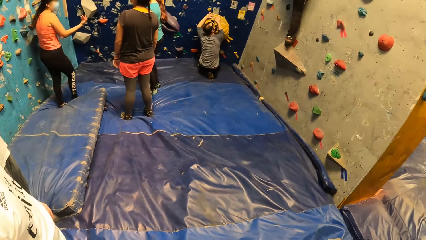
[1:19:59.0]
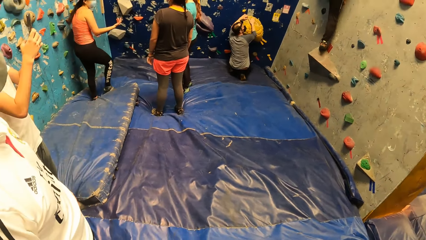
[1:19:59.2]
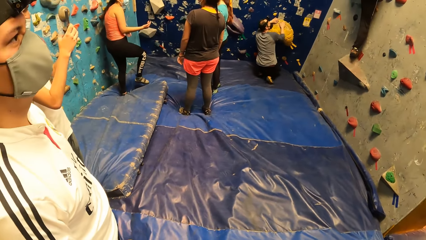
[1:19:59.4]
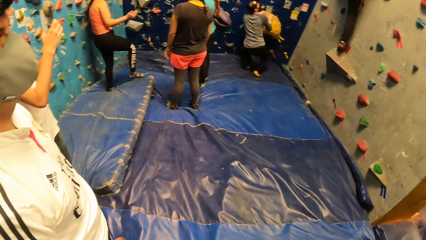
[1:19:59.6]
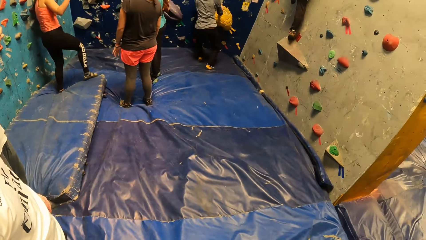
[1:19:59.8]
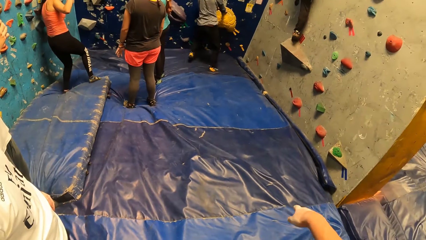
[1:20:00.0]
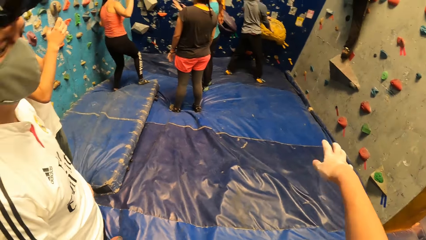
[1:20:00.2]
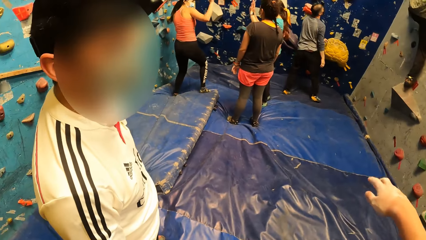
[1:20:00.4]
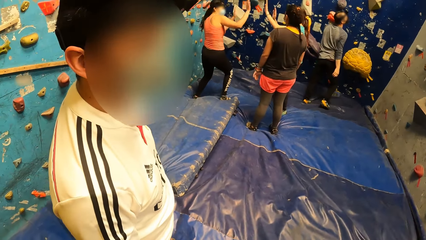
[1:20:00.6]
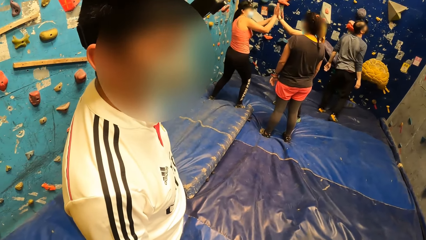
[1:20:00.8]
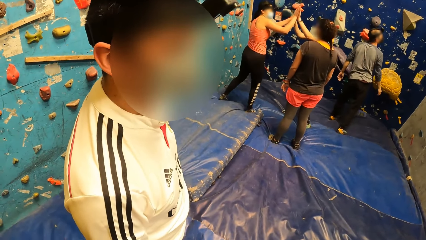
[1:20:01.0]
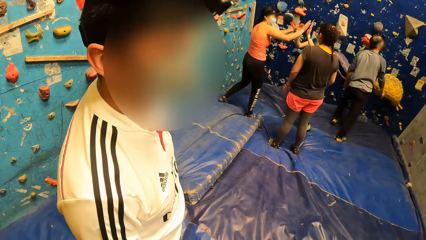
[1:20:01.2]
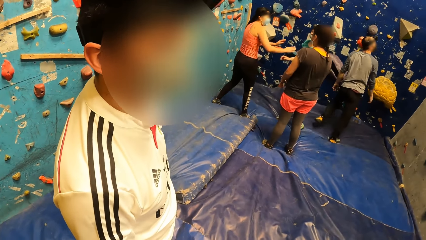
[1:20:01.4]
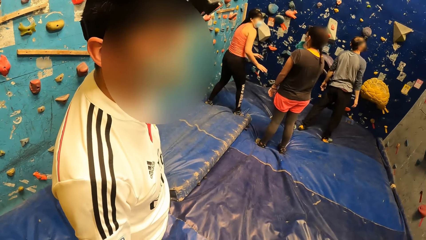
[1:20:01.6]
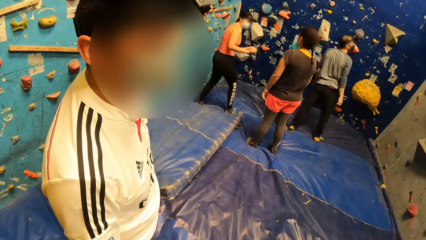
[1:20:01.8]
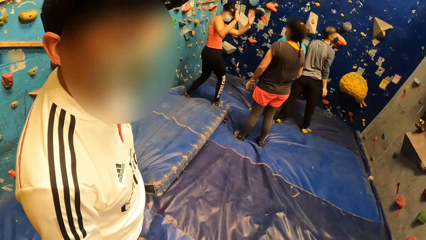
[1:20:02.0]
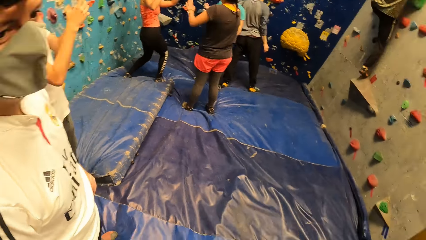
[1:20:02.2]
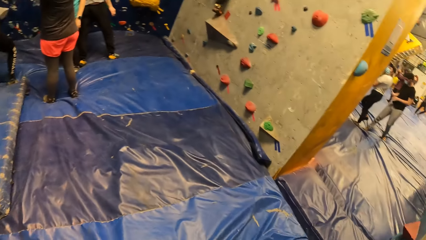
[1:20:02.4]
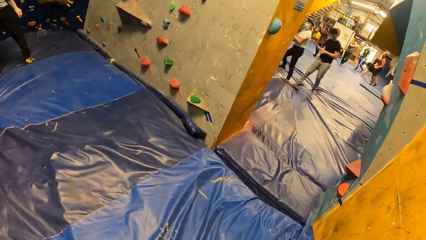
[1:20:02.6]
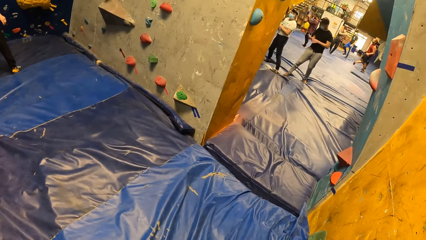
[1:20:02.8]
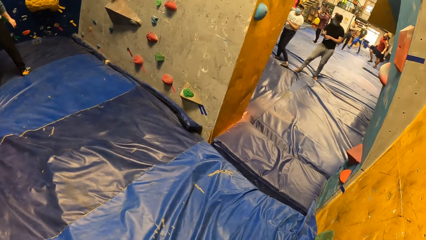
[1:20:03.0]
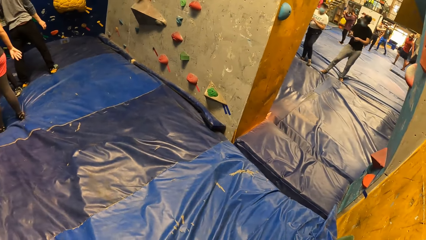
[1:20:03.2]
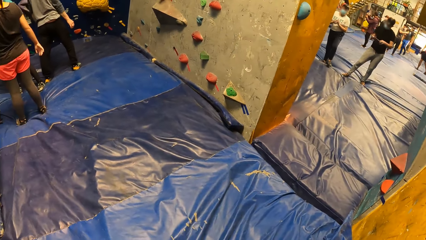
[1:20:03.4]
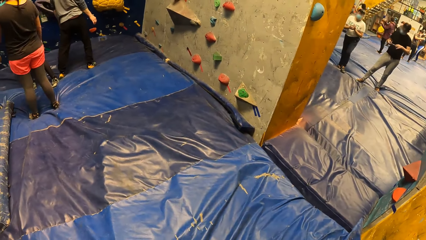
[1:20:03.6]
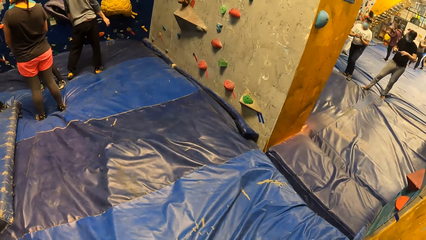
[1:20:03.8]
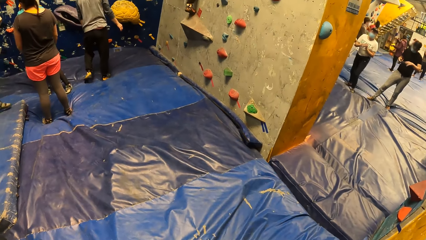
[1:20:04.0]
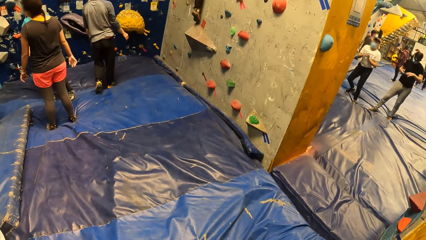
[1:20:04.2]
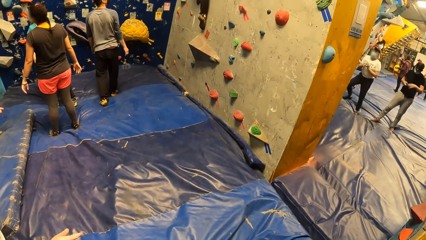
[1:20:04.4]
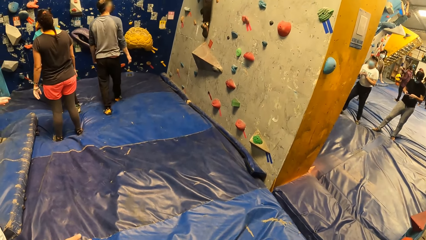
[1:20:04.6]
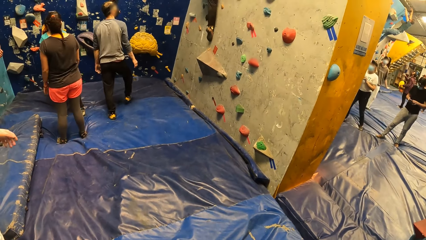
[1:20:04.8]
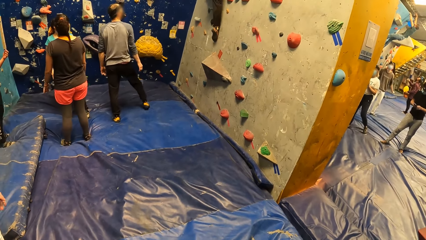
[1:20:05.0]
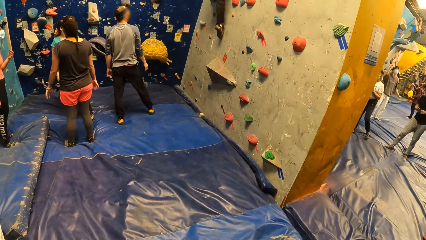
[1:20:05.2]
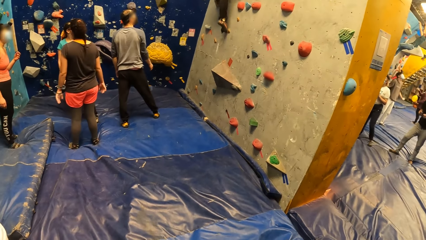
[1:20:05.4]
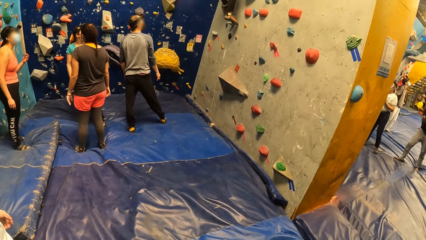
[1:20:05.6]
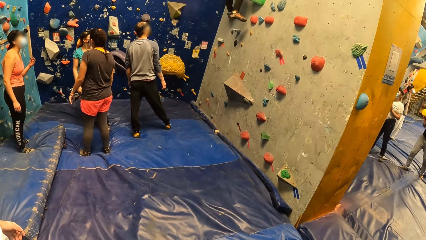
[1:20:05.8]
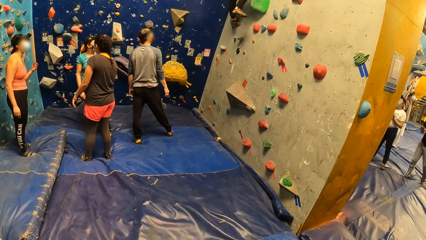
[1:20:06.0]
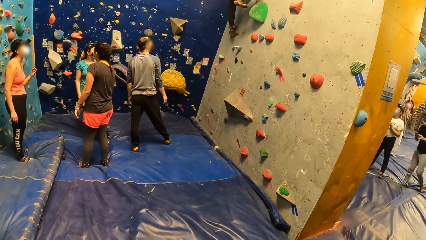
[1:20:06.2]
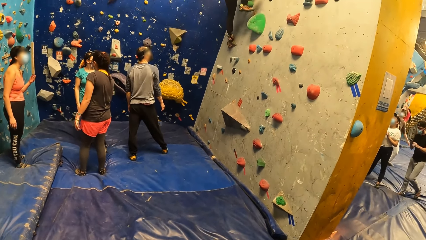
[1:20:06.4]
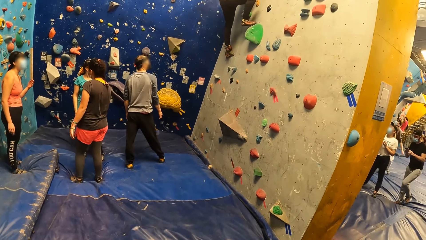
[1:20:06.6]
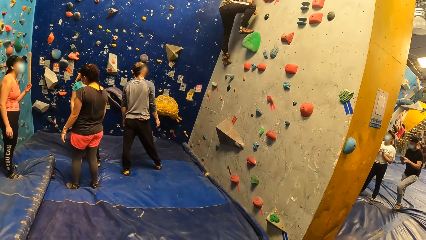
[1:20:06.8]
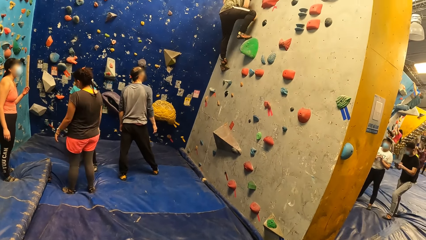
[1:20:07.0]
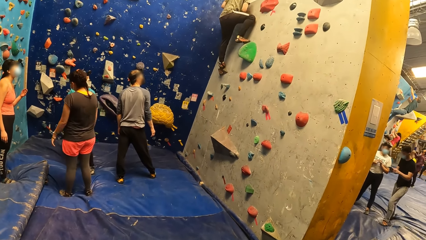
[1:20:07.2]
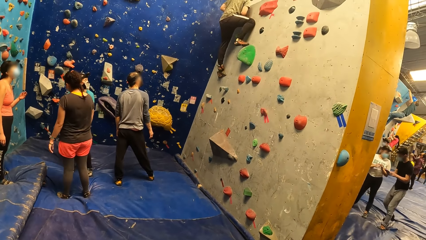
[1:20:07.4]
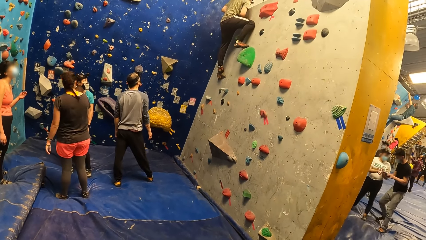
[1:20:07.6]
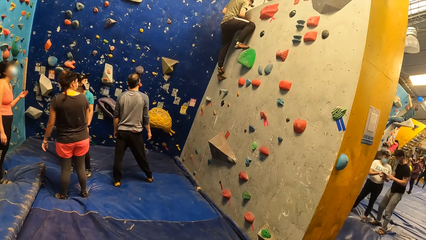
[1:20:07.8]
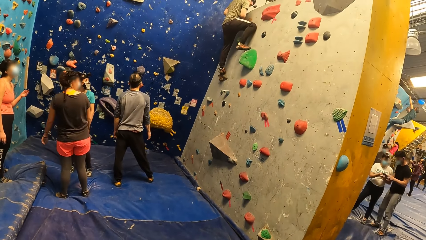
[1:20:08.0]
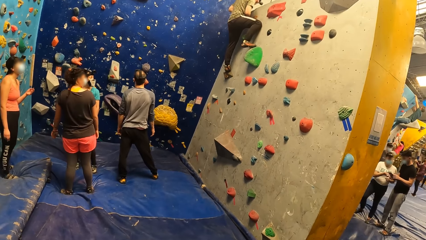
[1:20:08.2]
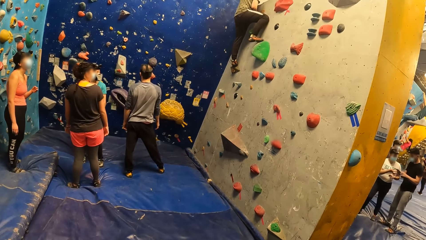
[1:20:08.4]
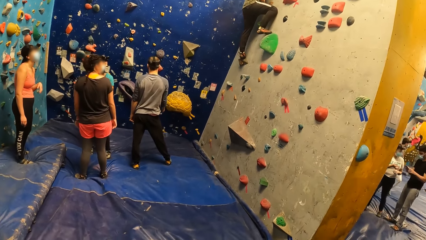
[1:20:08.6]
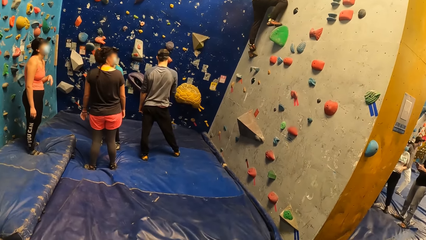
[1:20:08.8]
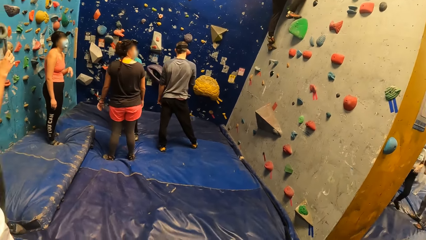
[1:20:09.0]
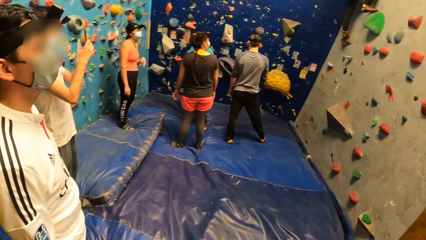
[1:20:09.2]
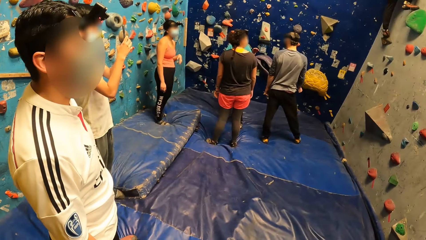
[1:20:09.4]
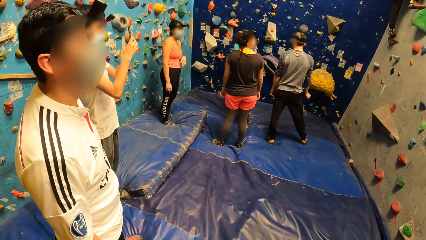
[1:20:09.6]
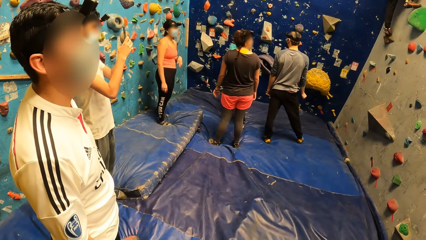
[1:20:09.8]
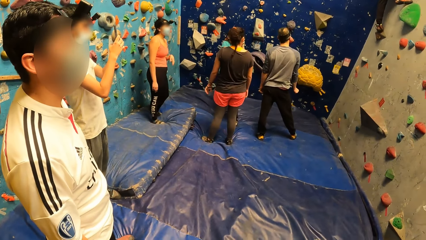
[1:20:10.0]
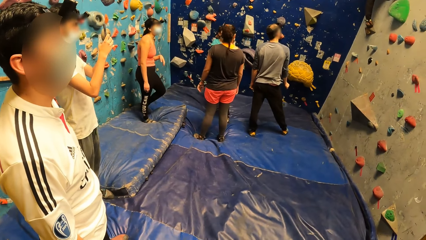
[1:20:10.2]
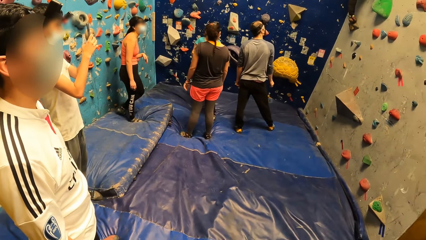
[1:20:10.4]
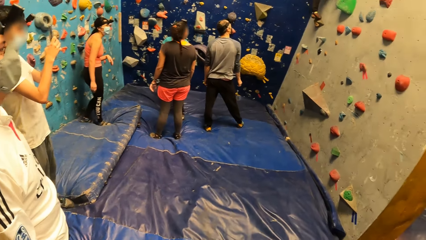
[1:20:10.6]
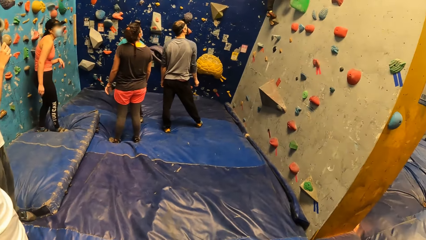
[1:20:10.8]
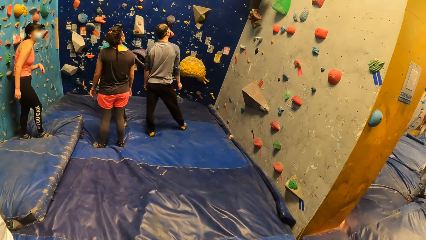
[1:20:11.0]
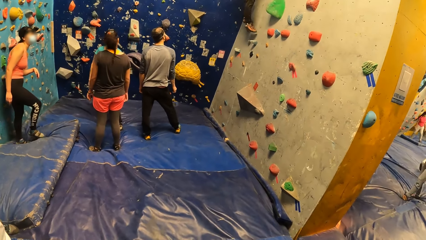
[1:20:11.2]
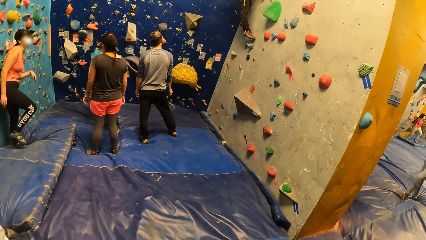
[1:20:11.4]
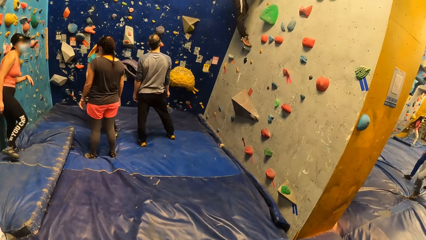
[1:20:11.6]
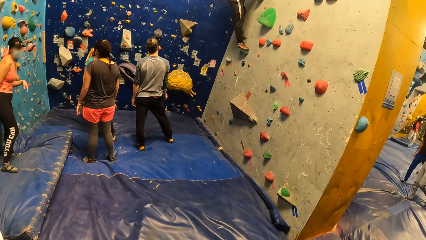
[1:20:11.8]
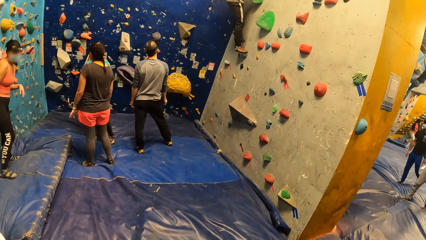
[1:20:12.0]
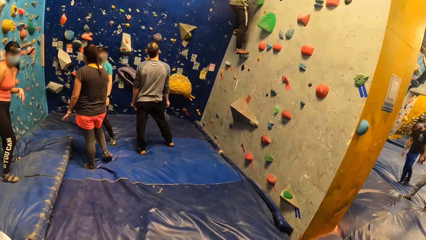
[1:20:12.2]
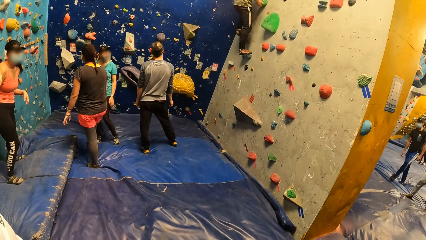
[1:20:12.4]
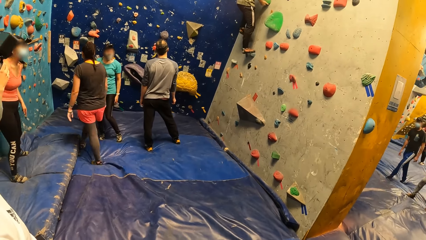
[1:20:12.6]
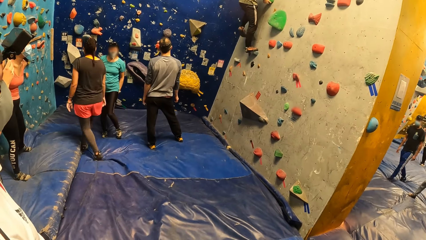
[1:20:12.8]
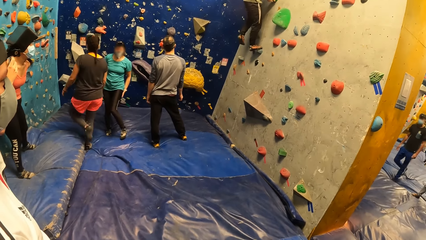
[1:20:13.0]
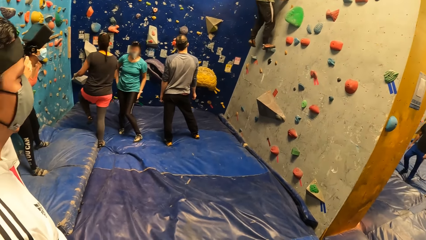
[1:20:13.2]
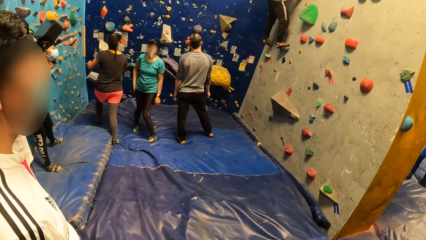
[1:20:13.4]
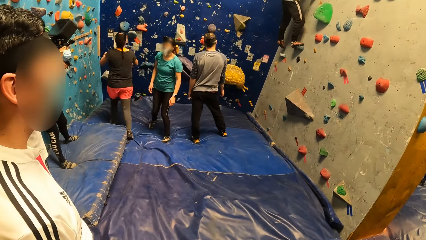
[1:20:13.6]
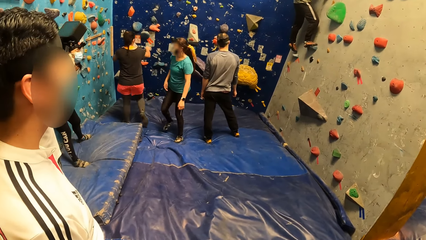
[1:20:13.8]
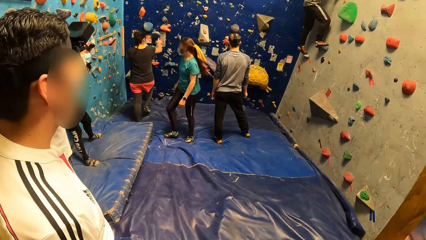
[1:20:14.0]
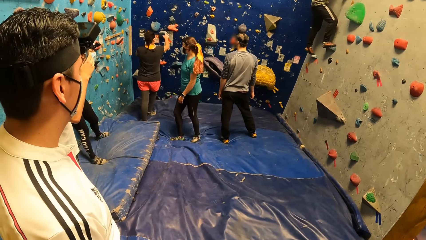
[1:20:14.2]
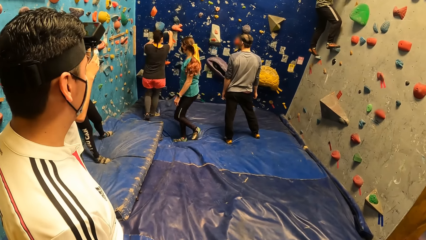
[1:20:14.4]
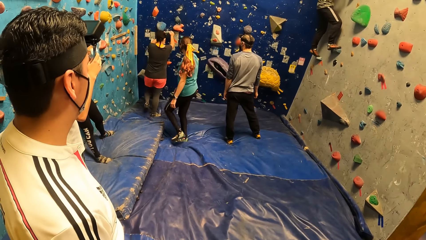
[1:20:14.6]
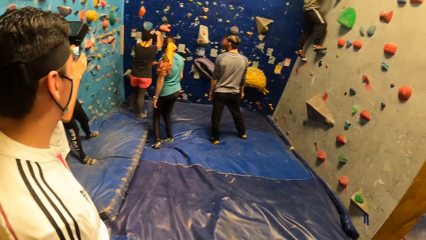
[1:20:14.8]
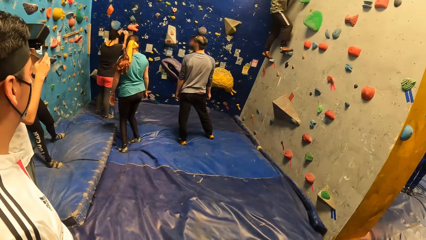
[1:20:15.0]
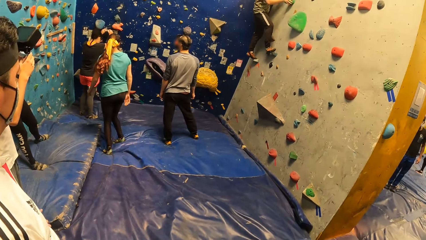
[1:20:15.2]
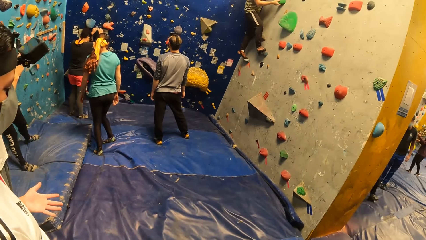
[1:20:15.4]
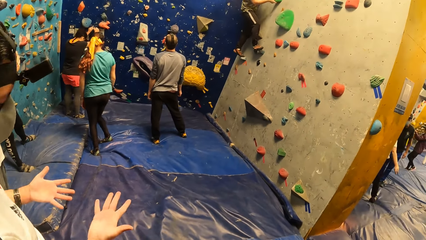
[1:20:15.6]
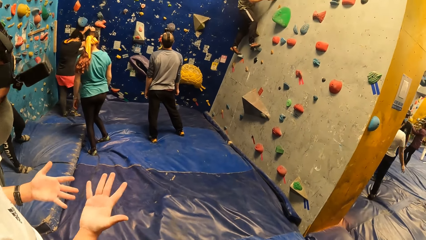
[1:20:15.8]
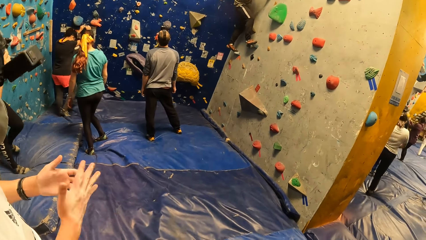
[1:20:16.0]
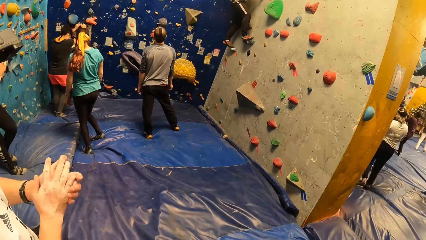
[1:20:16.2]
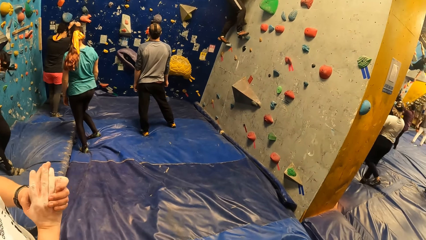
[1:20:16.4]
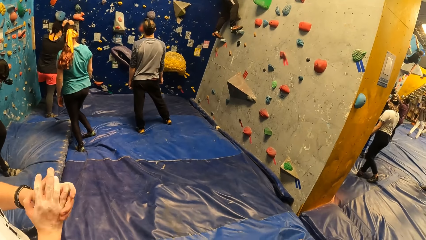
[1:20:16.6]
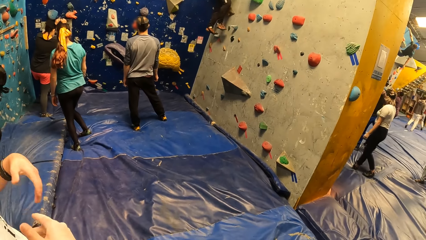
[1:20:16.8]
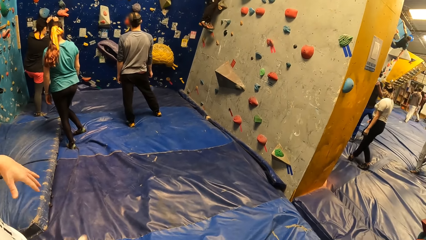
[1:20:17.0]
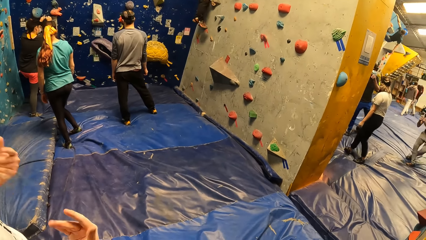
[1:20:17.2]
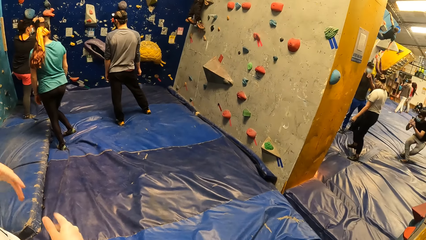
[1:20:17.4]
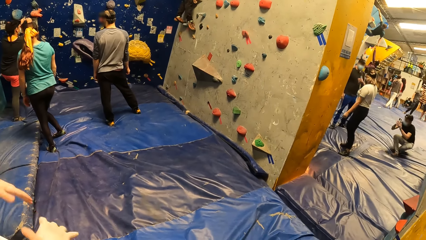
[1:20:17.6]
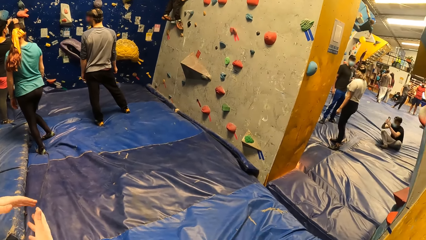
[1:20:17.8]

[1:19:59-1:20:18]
The camera wearer gestures to a man. A woman high fives another woman. The camera wearer looks around. A third woman climbs the climbing wall.
